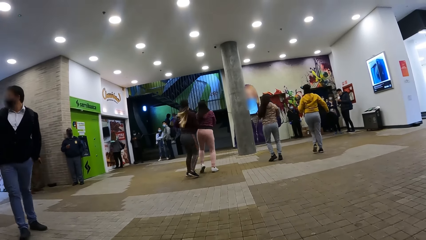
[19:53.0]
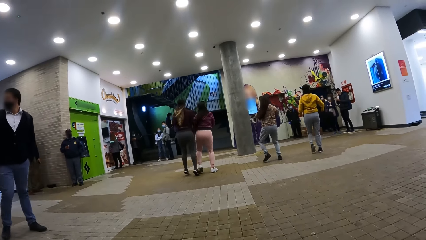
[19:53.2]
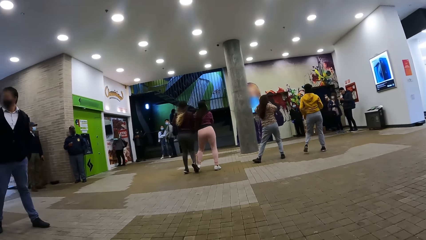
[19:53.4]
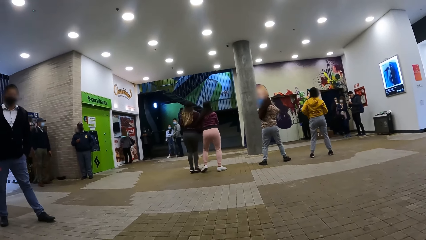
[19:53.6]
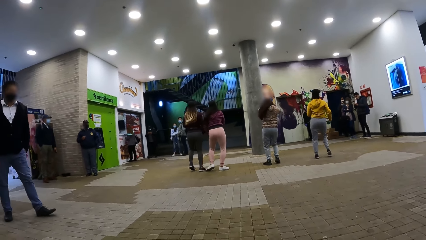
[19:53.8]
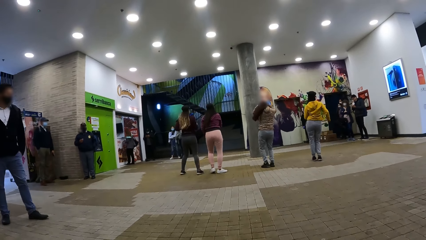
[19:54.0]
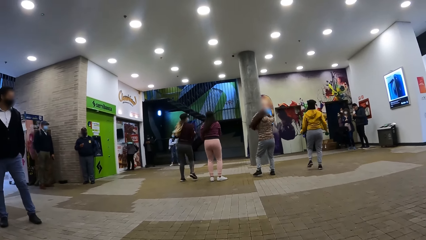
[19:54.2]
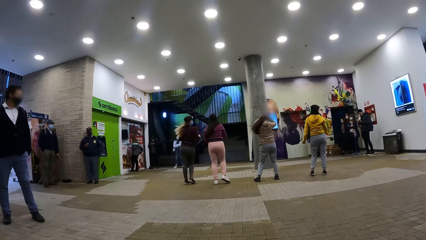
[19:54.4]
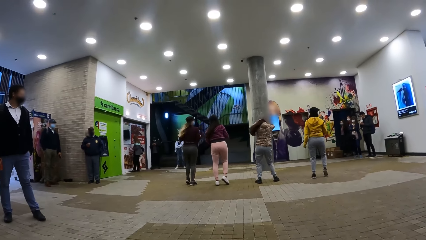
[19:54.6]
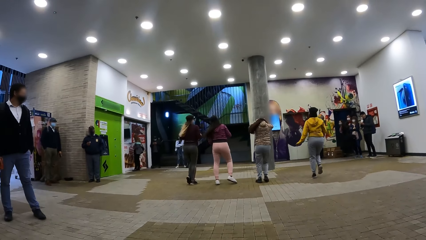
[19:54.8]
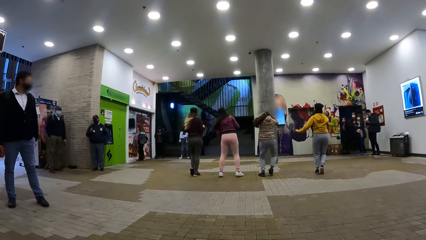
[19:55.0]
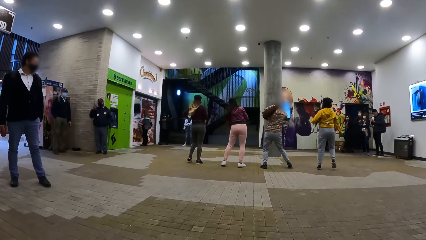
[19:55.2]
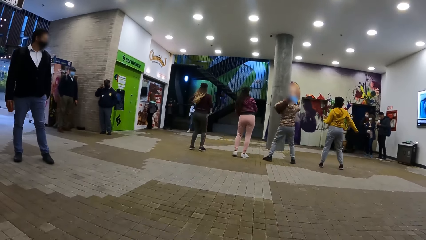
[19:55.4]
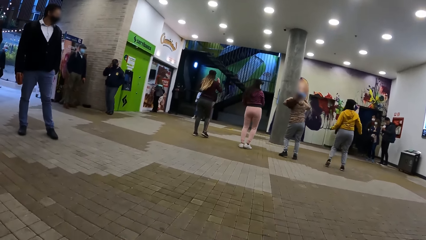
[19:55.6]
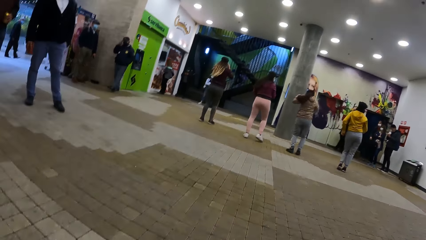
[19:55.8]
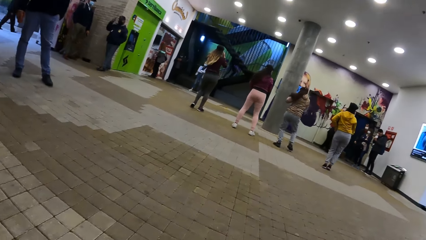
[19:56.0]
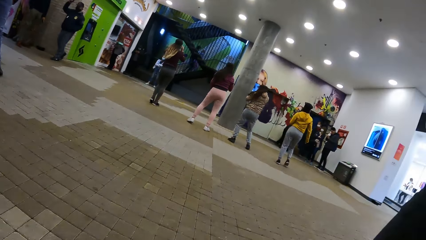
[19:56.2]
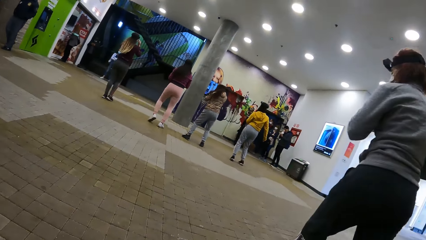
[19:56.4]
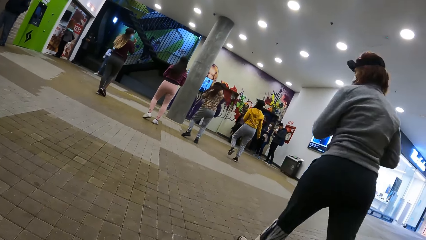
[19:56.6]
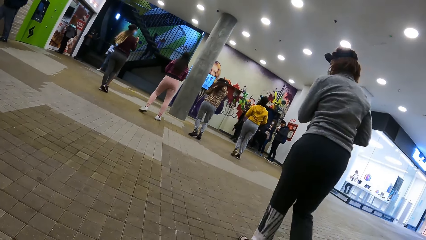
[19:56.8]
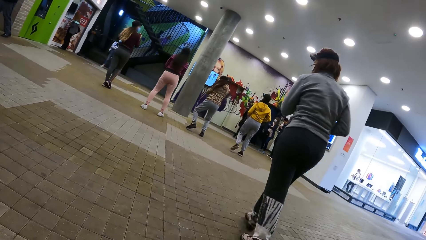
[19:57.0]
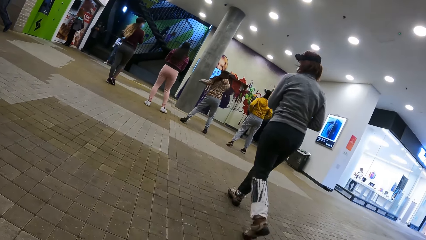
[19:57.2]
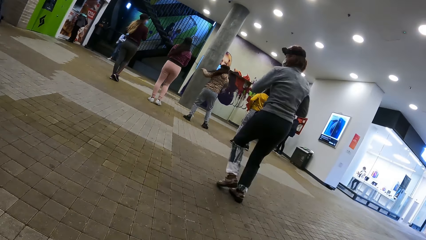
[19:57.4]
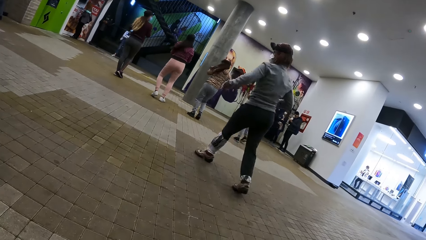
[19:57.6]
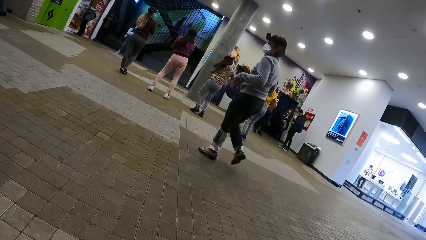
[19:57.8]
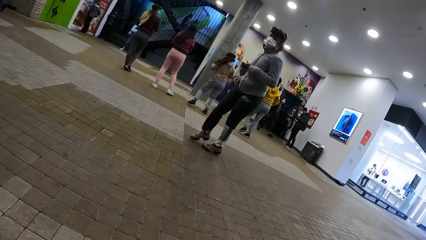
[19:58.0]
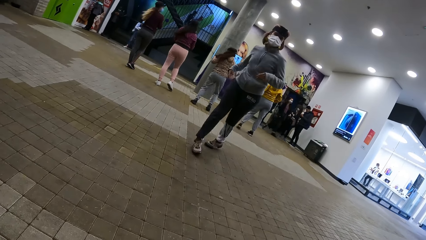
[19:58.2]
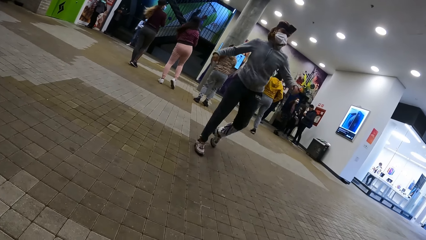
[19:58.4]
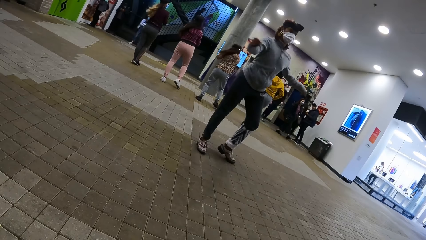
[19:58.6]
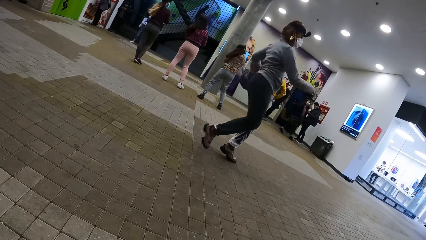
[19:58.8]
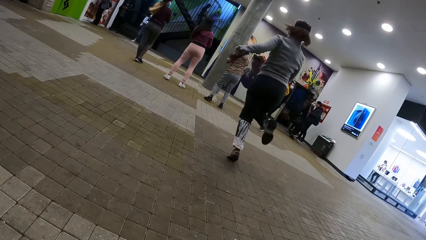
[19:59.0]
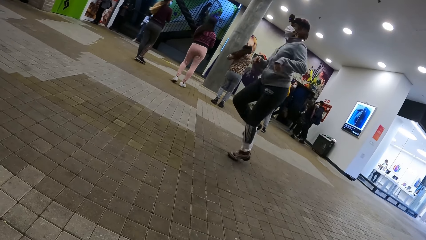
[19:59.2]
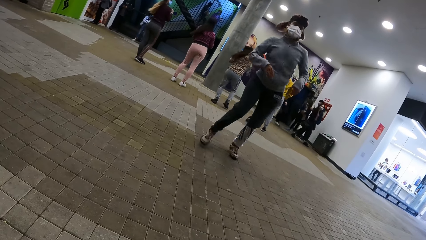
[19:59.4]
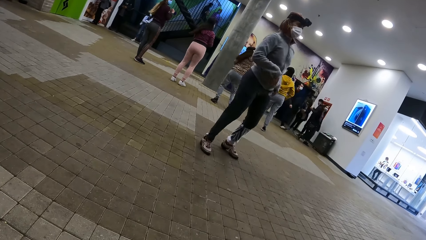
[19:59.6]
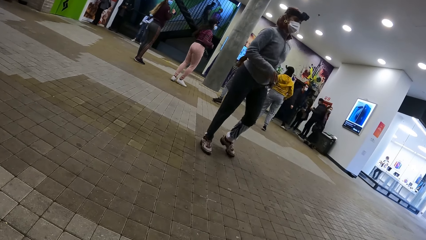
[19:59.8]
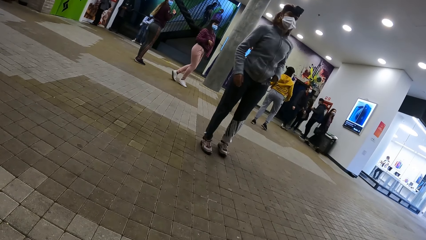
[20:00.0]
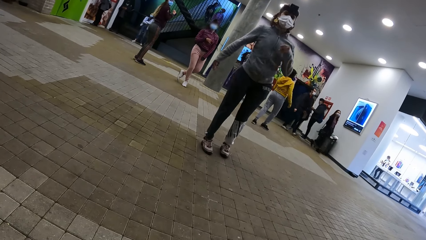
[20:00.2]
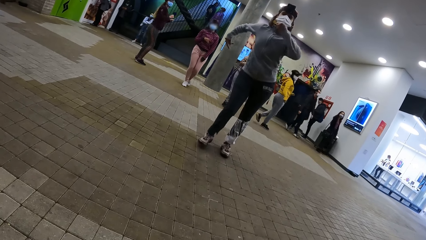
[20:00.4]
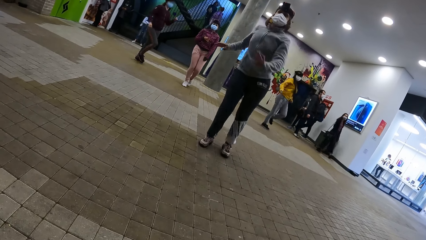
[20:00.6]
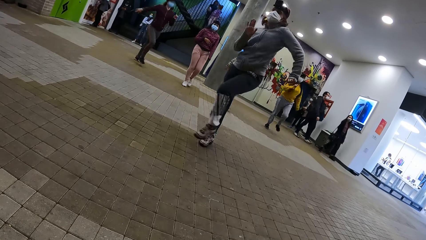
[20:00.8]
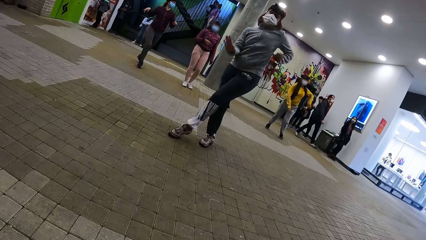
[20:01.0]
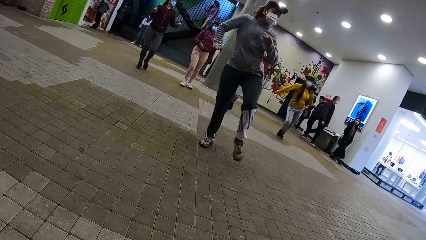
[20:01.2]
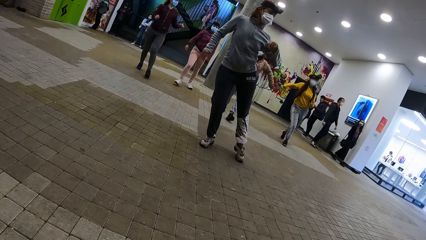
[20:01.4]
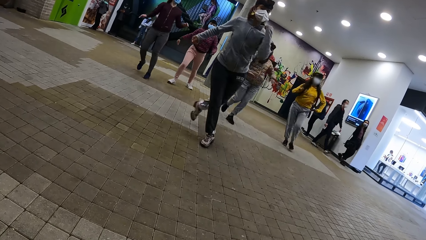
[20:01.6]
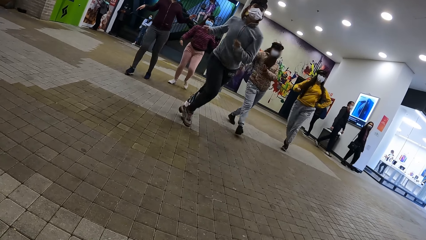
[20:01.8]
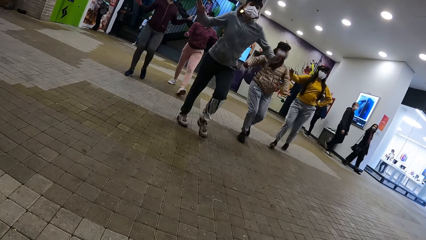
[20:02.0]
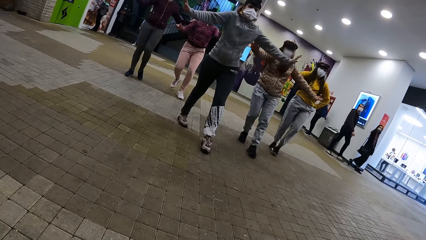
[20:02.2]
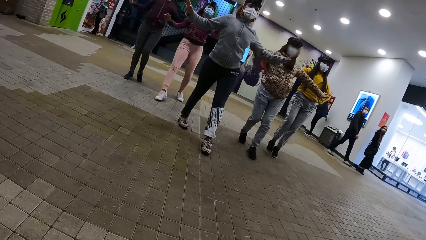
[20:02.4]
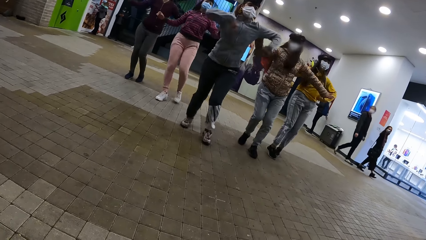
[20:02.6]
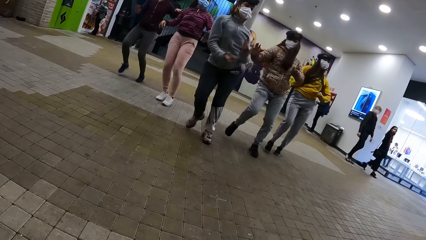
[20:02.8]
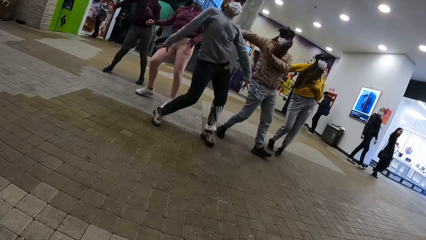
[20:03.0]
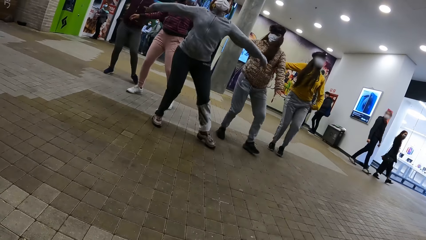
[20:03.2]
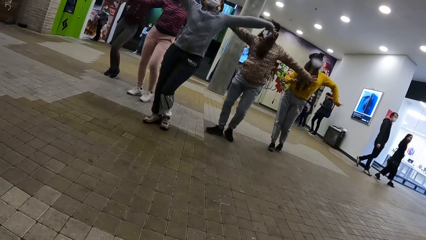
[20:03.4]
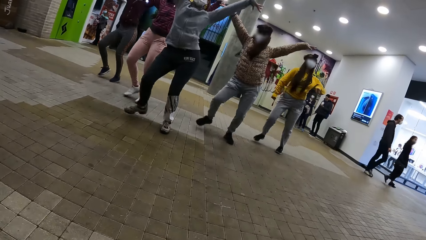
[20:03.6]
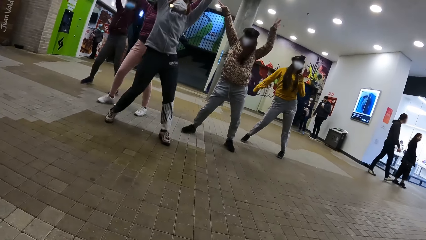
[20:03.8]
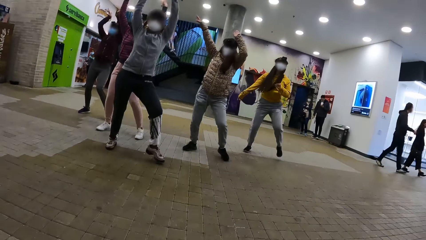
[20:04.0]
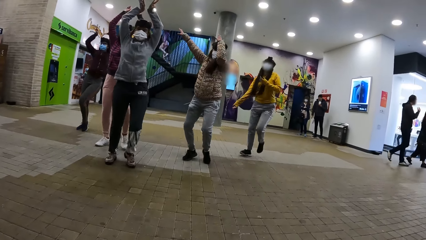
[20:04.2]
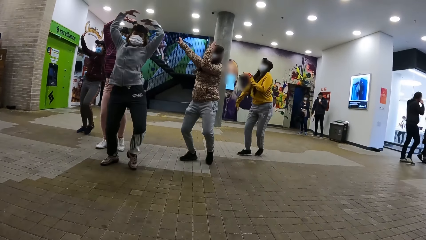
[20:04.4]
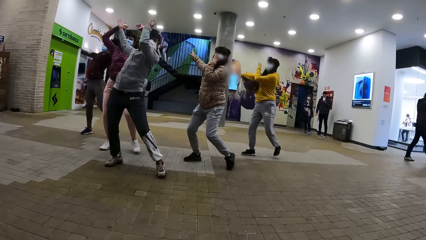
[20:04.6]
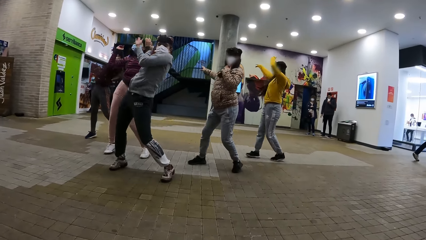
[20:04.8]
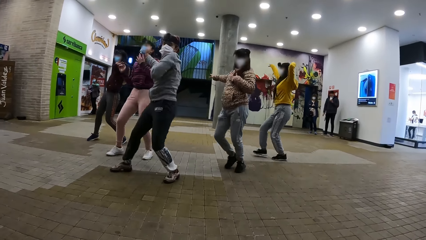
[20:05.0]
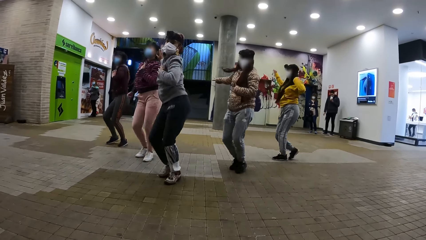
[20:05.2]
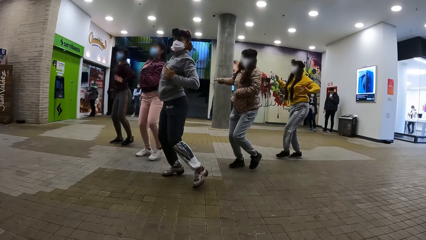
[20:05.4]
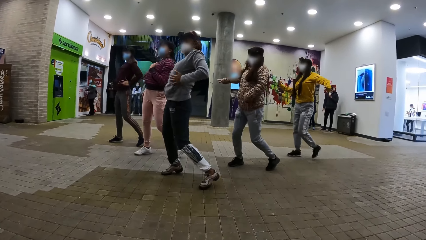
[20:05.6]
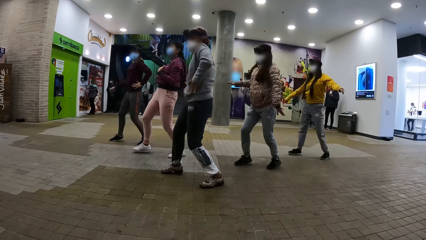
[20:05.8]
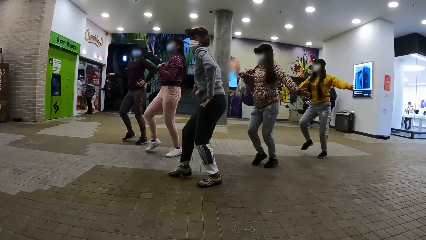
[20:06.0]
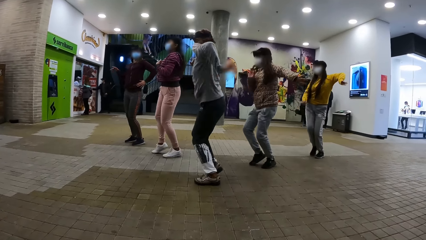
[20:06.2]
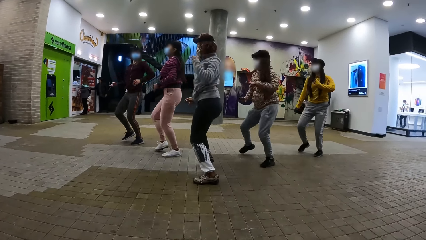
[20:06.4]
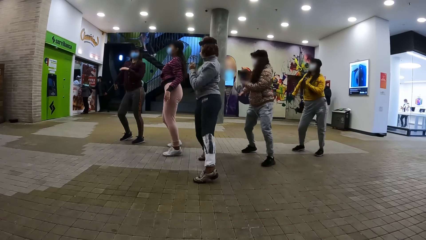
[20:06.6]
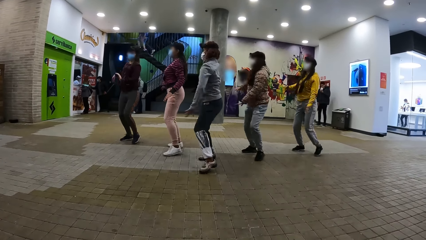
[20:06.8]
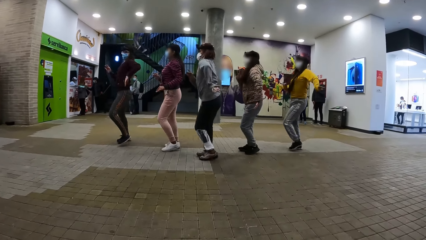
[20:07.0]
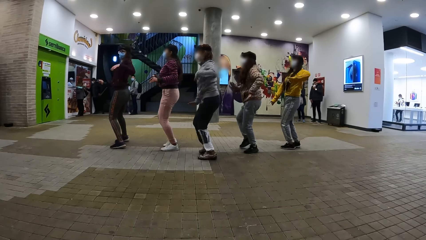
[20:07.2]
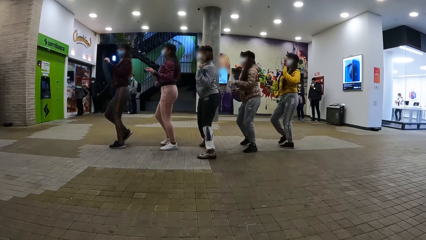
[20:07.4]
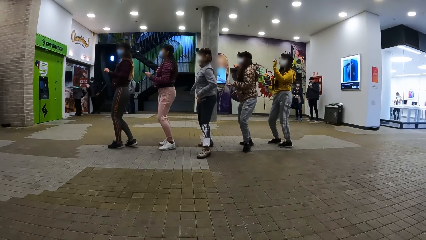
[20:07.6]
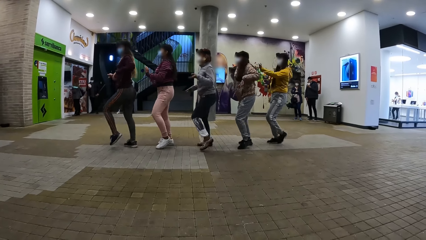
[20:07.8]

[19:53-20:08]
The camera wearer stares at the people. They look around. A person dances on the floor. The camera wearer records video. The person and four other people dance on the floor.
